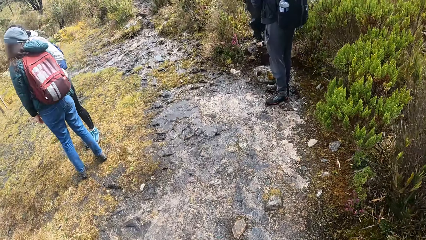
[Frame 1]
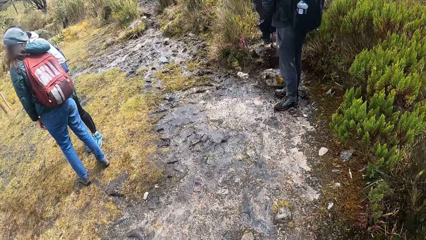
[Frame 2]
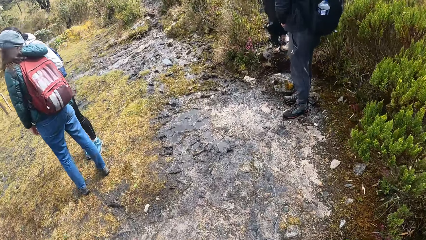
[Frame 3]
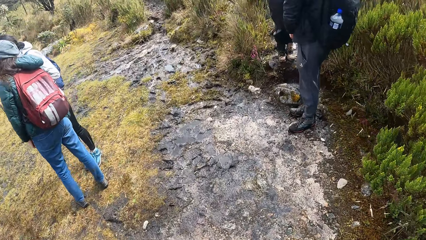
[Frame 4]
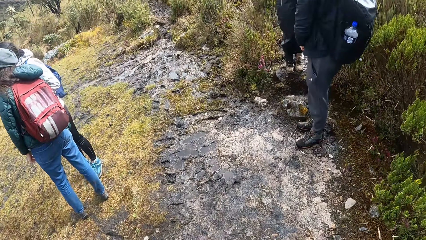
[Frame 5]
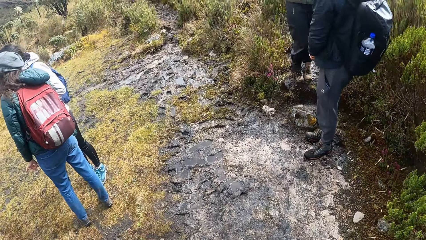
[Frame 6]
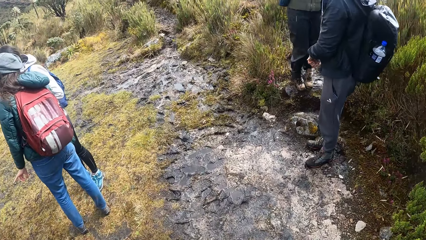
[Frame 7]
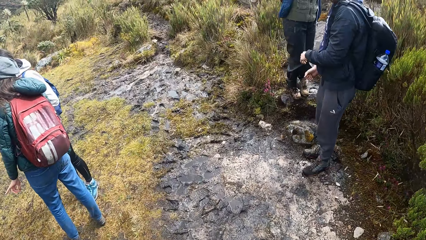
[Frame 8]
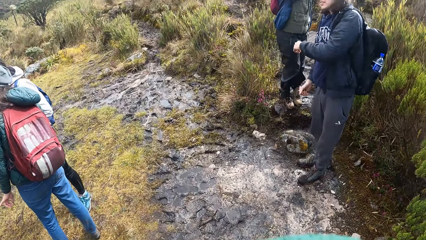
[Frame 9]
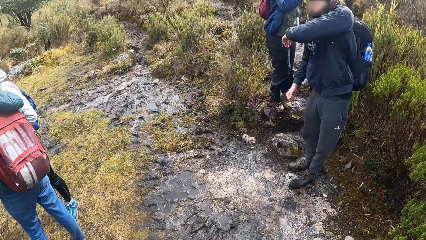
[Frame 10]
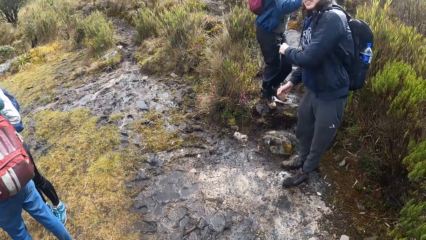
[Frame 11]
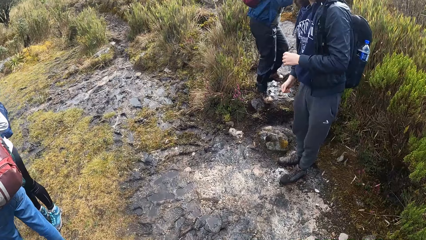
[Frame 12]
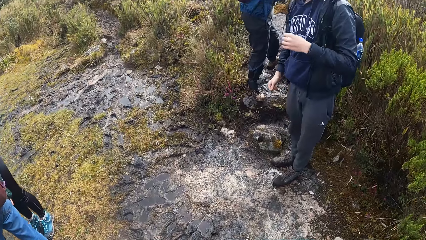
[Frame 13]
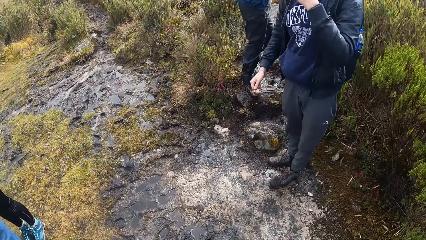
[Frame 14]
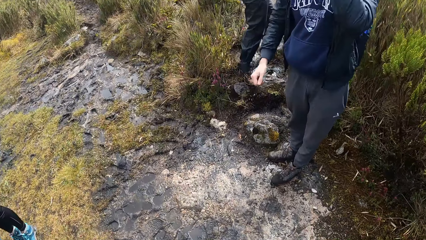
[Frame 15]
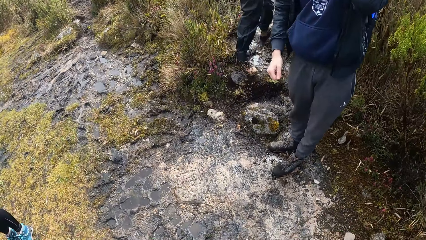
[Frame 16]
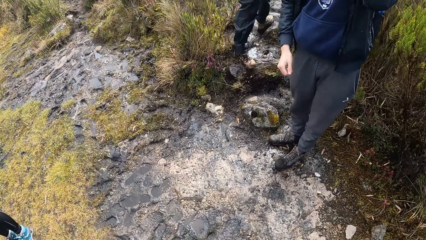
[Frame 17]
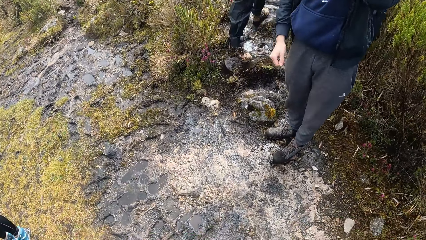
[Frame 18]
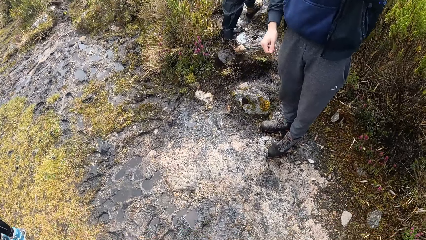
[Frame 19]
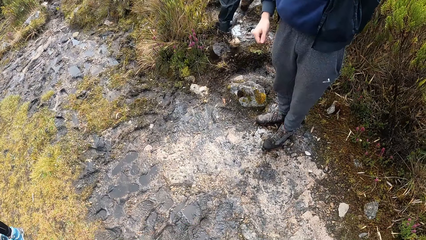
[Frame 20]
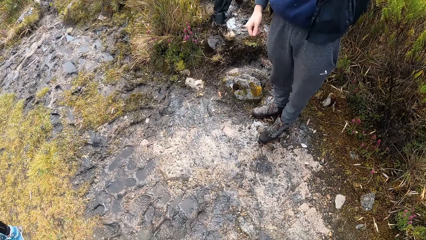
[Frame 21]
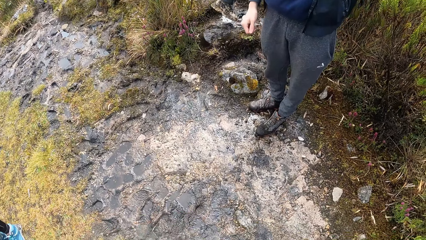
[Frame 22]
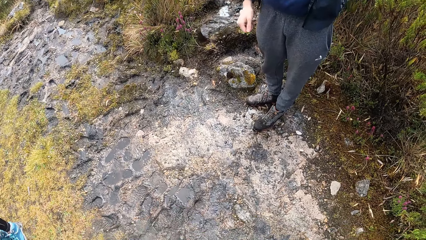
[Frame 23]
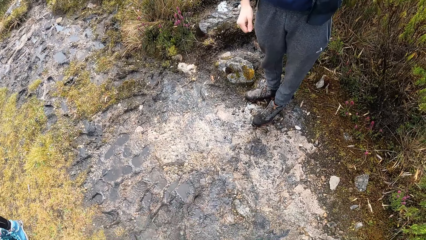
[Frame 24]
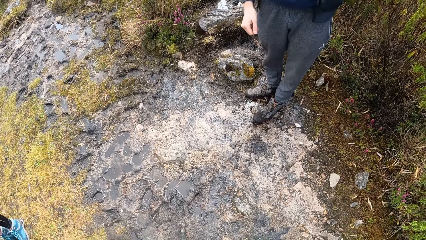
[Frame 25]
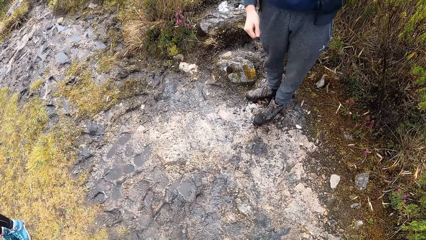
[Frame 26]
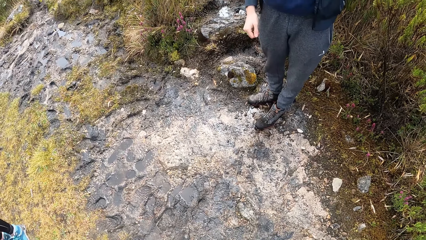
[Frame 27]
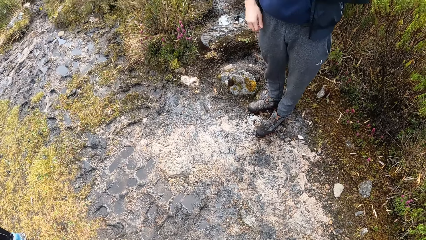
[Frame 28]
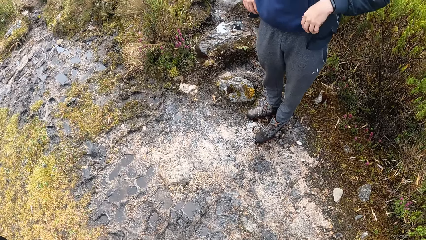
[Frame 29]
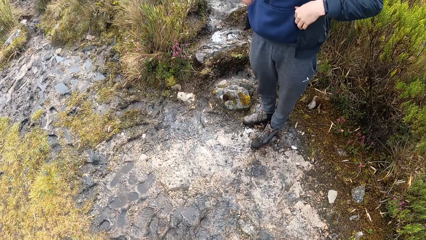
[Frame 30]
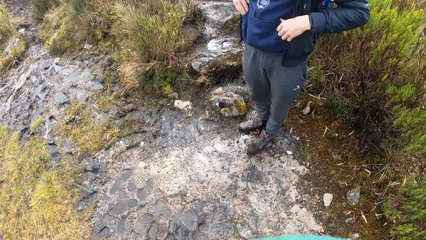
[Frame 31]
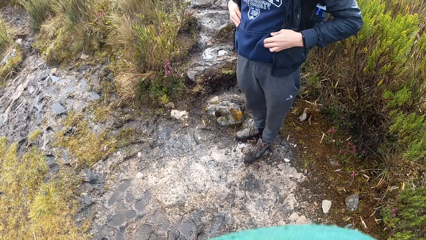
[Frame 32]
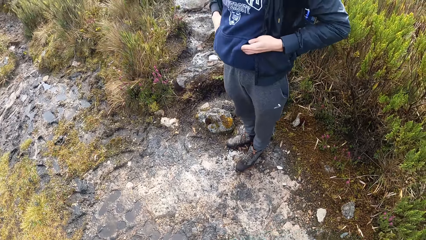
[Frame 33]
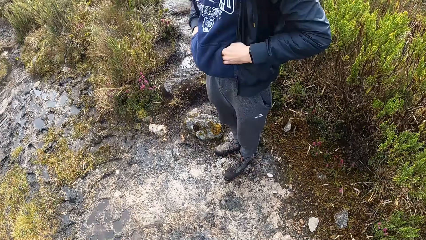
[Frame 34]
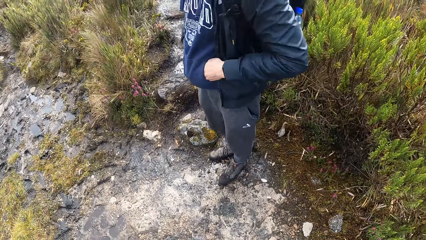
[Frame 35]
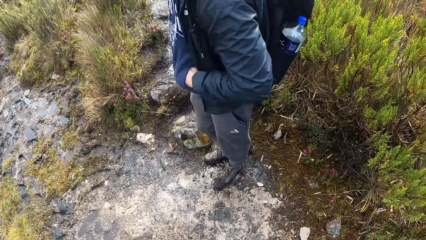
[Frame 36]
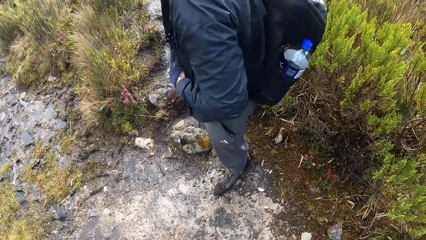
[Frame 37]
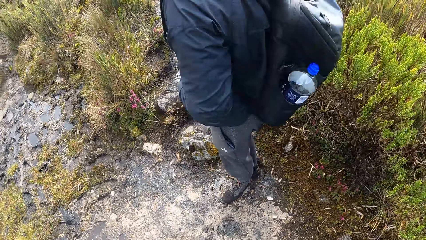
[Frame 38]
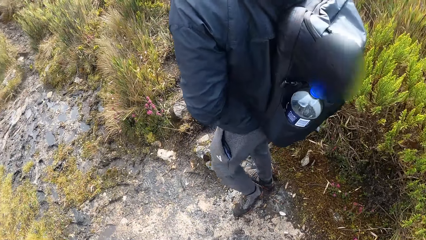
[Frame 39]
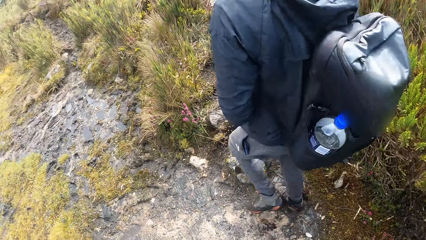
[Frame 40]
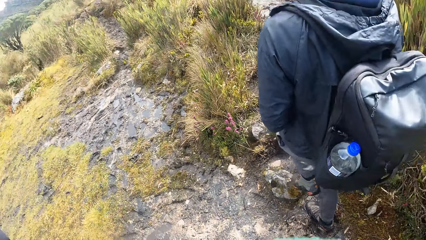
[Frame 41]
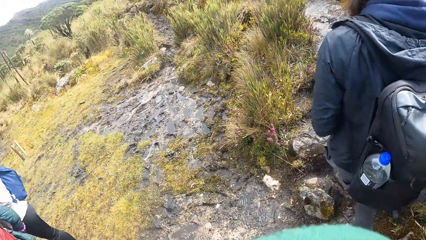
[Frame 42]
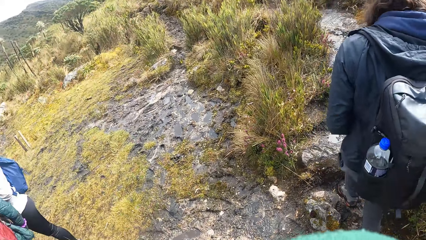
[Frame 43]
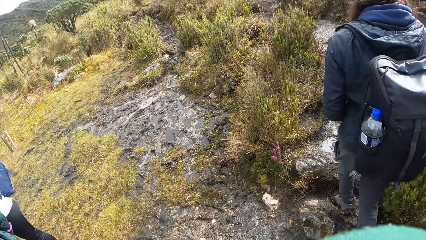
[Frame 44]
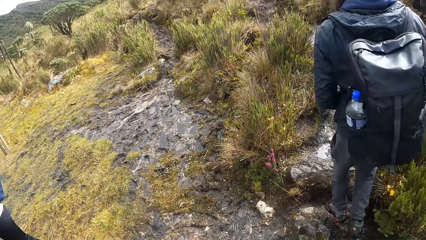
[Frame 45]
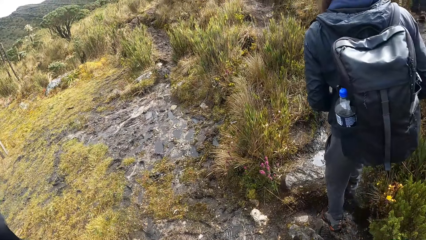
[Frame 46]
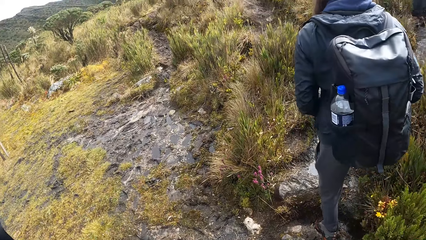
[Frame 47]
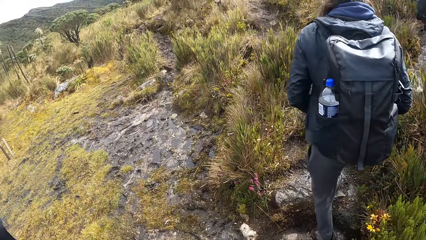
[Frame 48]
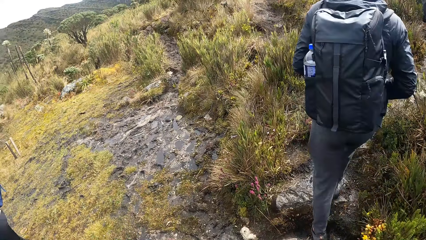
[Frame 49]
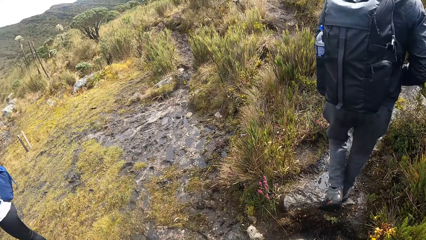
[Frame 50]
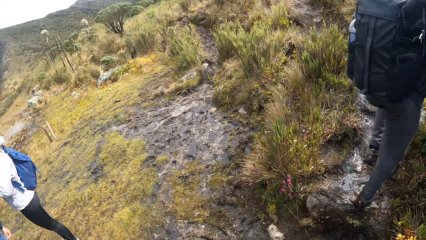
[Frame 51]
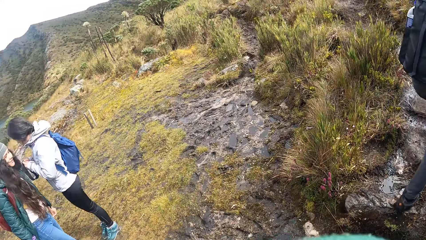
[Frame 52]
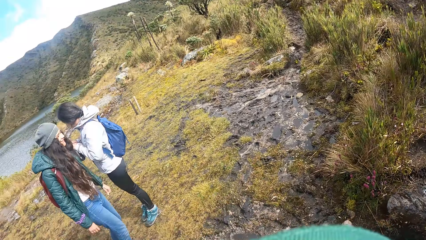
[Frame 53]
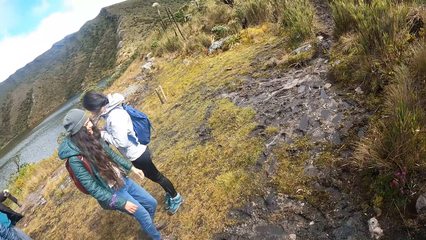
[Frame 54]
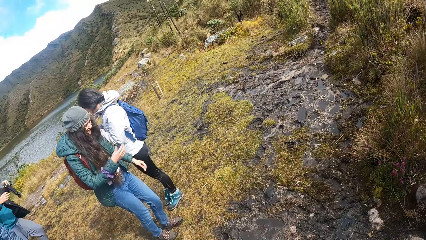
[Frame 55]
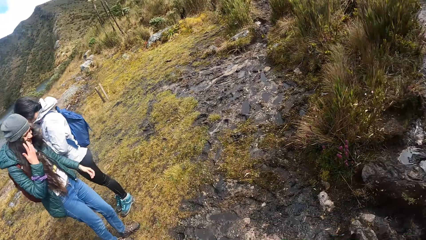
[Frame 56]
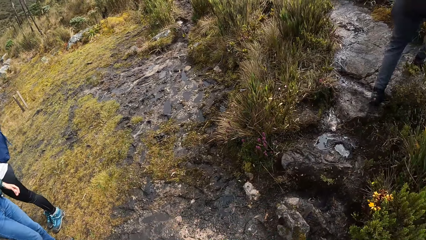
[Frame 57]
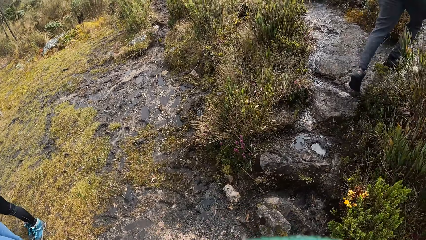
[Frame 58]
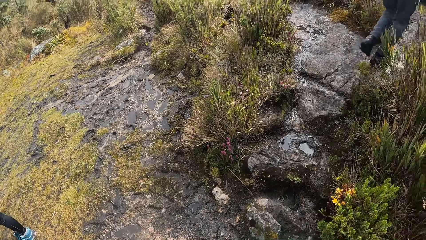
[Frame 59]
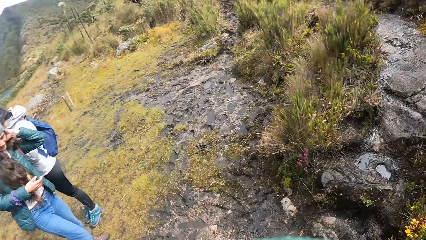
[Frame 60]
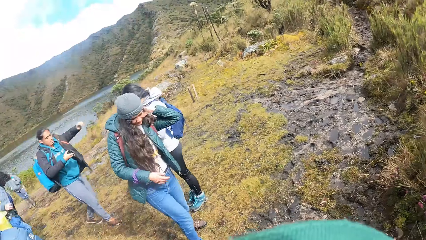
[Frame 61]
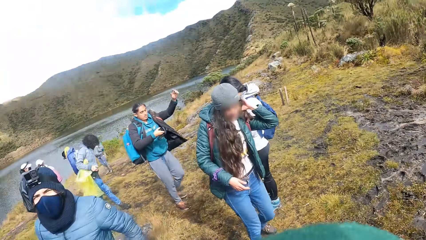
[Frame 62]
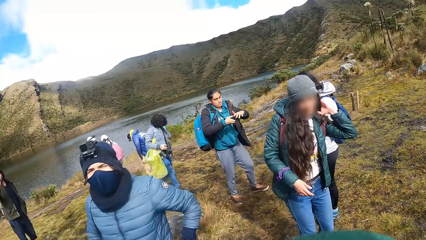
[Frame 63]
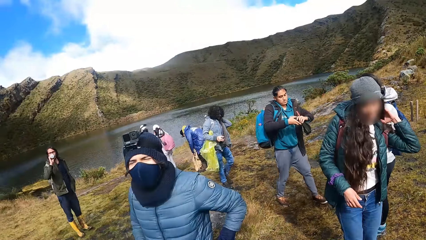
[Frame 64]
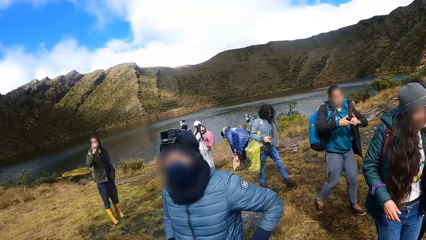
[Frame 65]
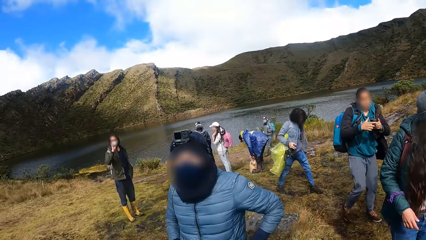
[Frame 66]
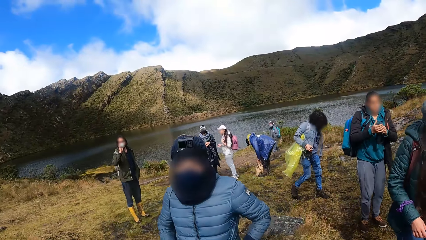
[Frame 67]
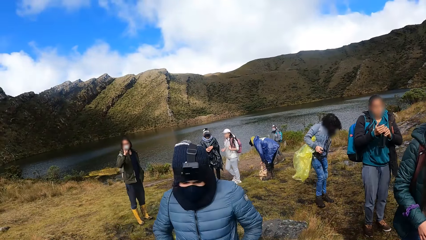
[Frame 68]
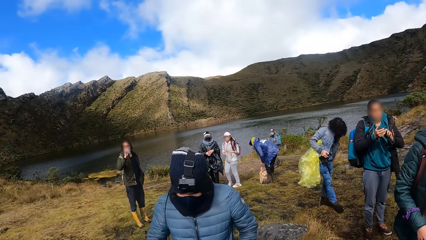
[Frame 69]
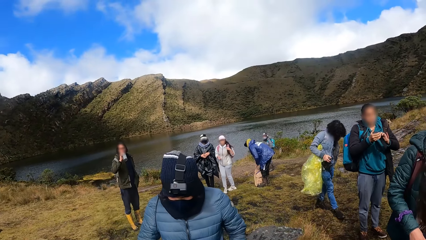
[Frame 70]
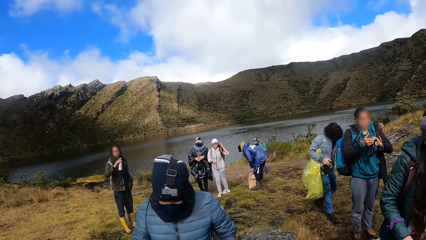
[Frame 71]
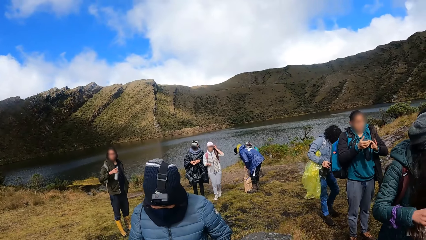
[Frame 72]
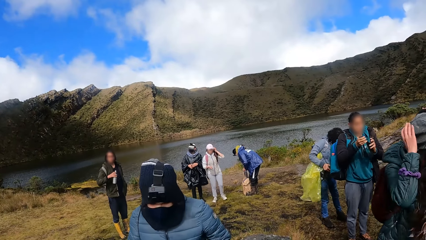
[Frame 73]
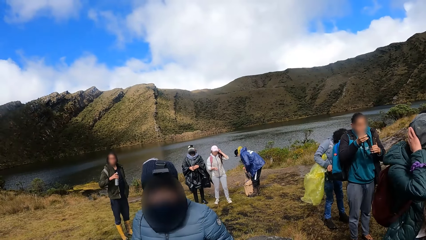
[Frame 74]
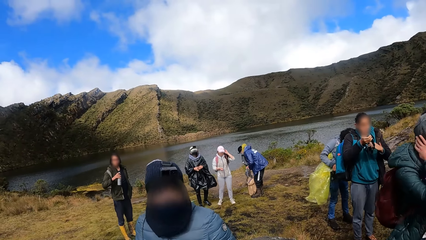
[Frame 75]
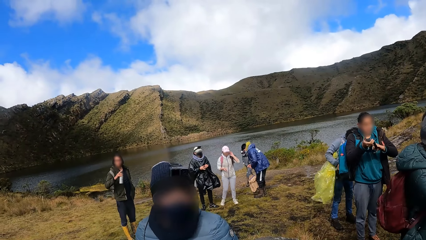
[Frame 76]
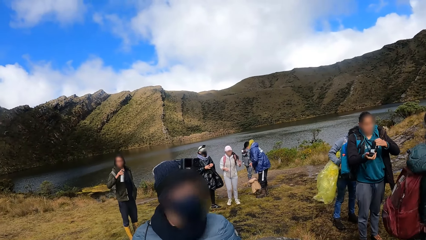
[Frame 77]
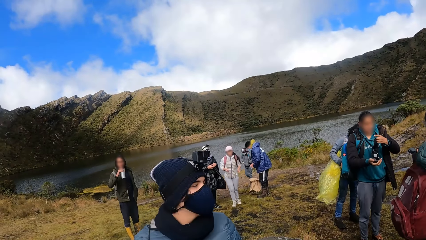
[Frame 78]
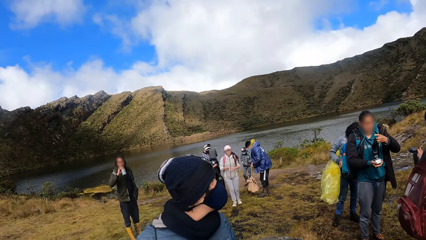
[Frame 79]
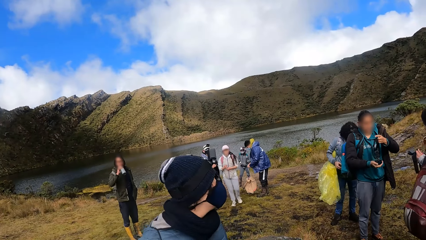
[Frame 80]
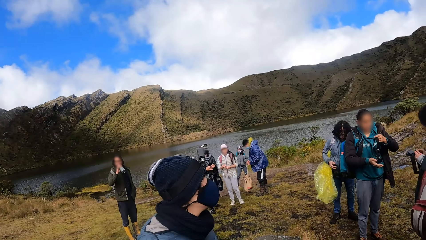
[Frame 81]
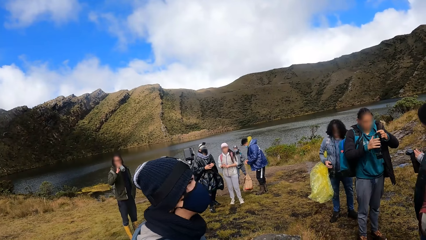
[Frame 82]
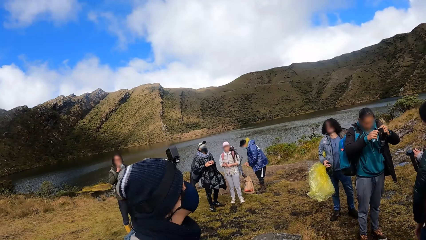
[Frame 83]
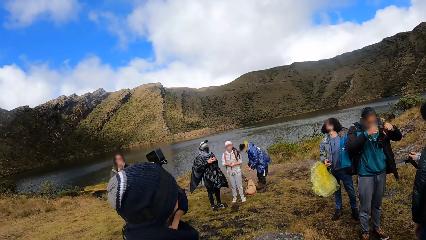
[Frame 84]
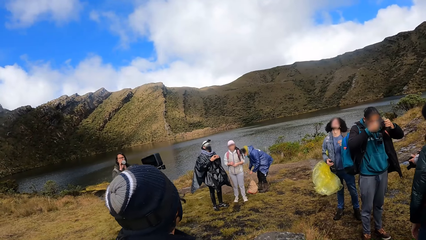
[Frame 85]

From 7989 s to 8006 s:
The camera wearer stands on the mud. They walk through the vegetation. They look around the shrubs. They converse with a woman.
